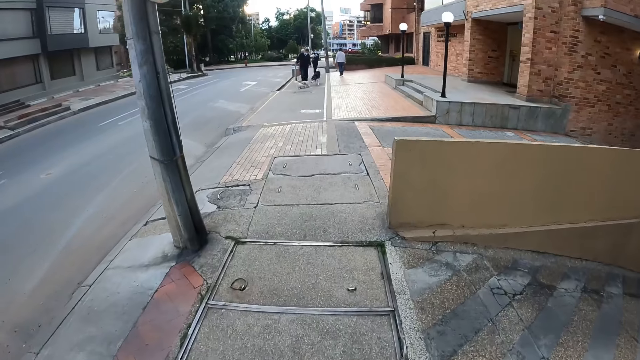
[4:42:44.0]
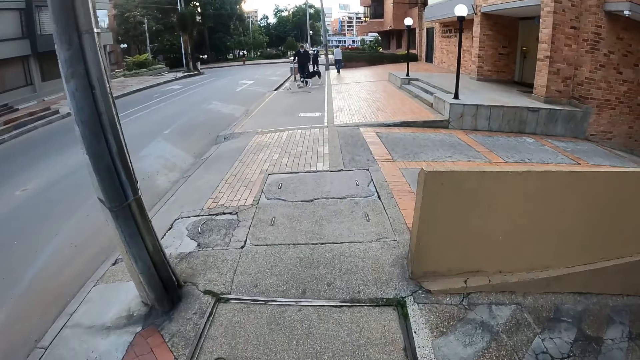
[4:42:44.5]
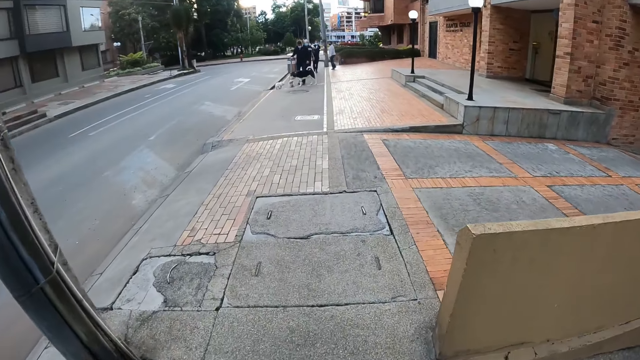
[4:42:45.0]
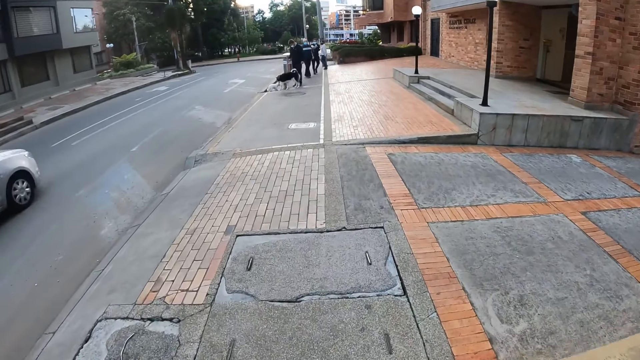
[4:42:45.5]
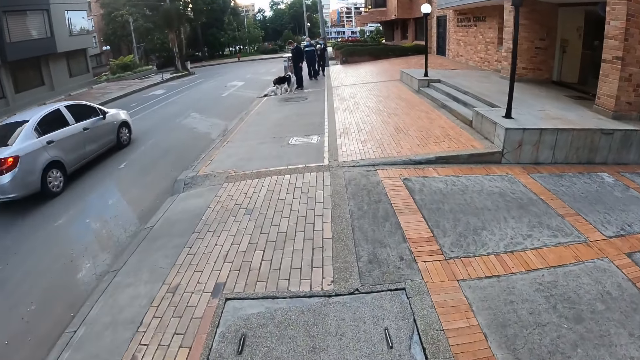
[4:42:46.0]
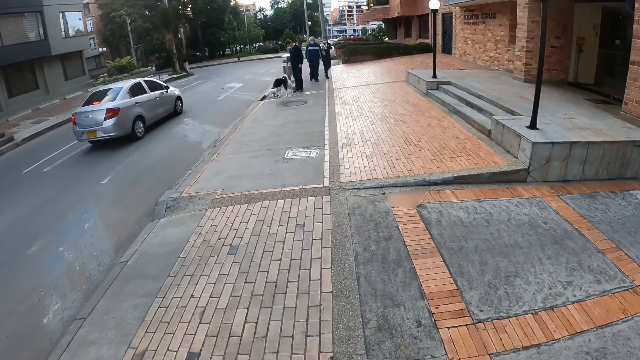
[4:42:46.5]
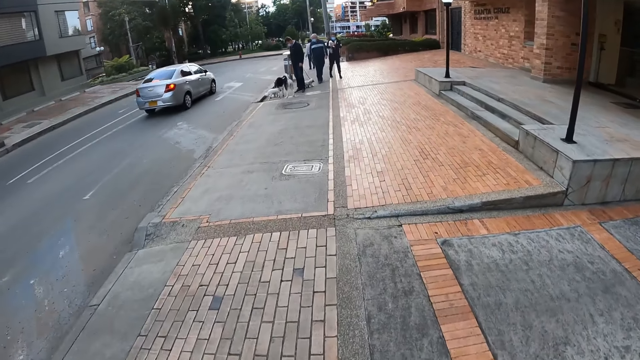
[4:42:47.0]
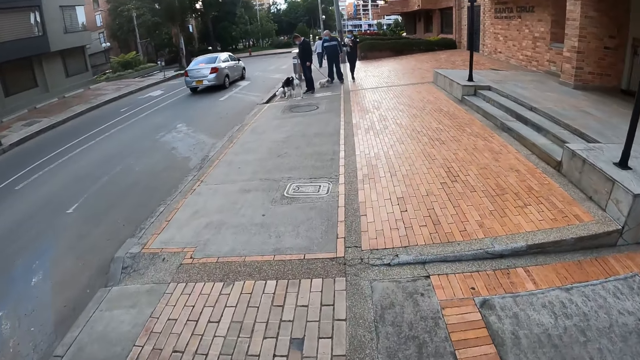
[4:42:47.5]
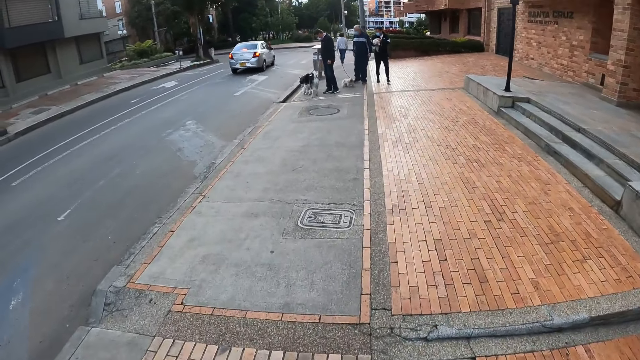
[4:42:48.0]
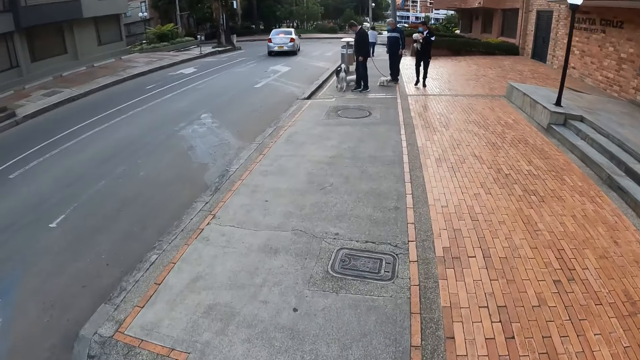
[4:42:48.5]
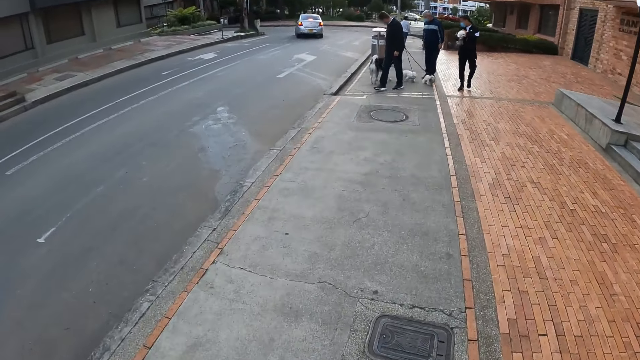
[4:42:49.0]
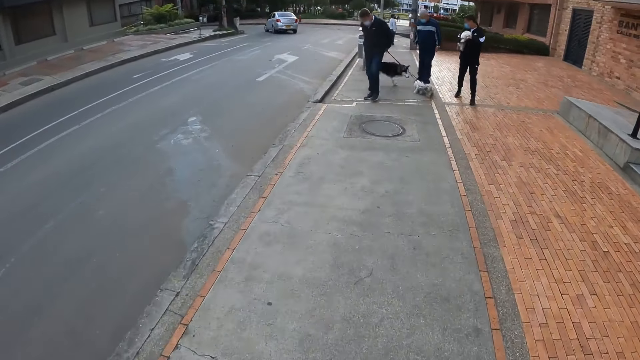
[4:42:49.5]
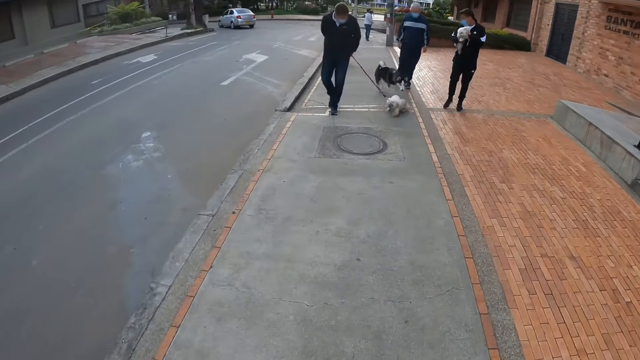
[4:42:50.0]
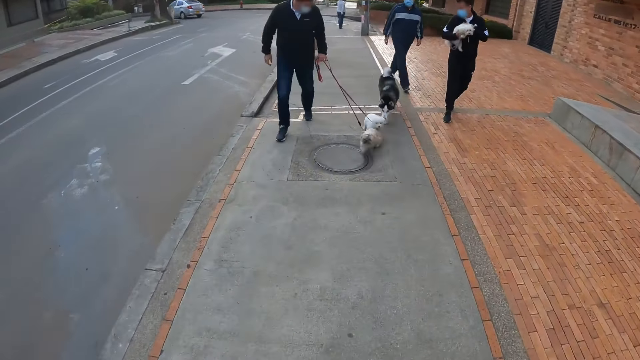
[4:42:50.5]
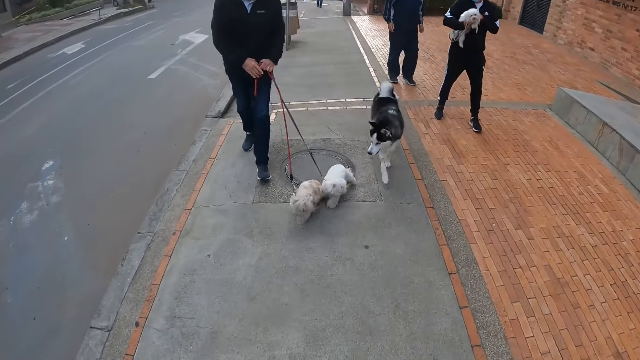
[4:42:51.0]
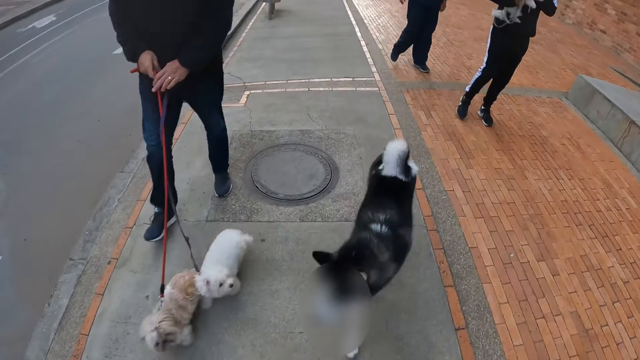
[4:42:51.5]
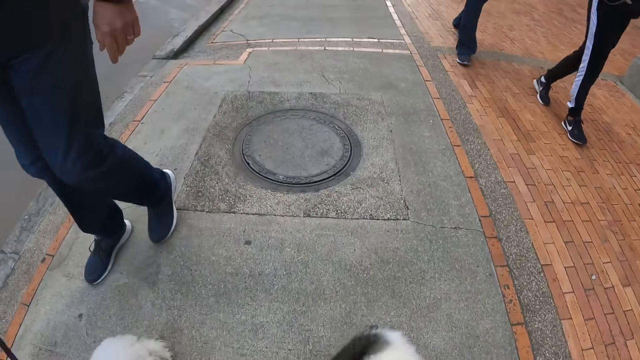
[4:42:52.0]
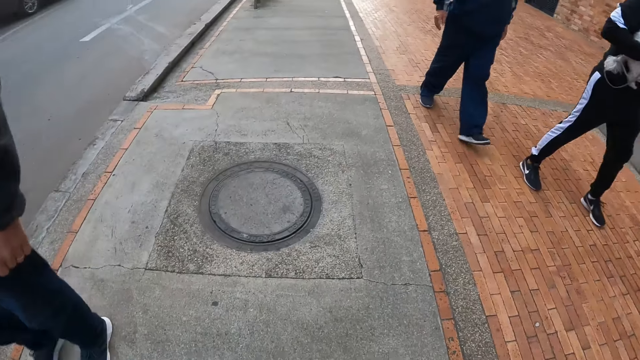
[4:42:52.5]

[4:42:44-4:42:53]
A white car drives past the camera wearer.

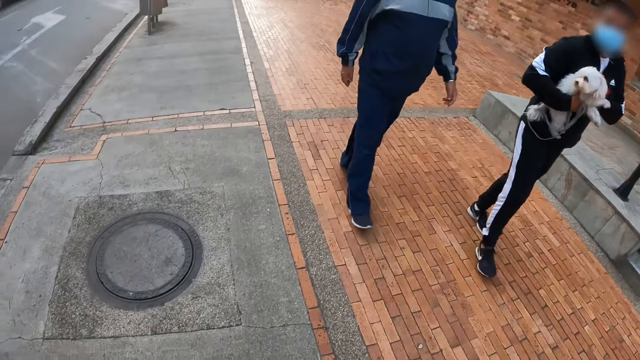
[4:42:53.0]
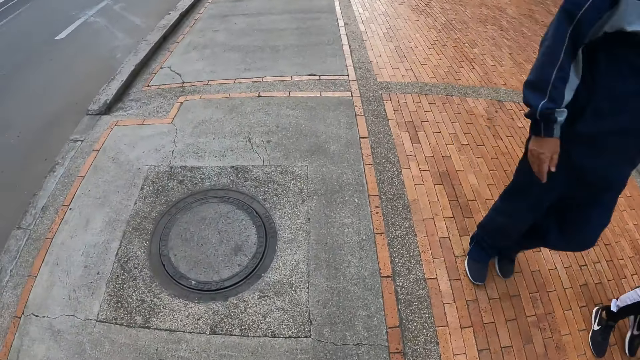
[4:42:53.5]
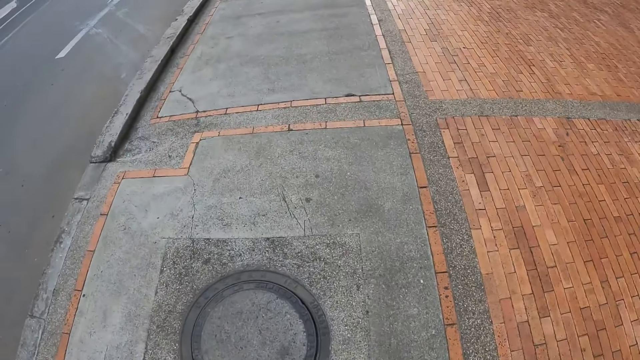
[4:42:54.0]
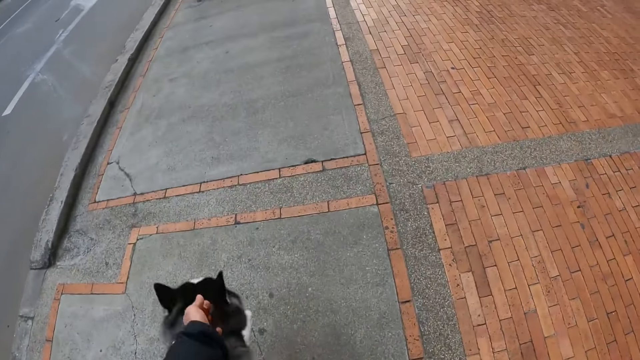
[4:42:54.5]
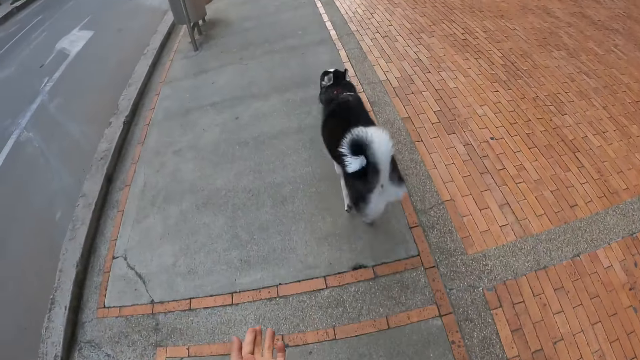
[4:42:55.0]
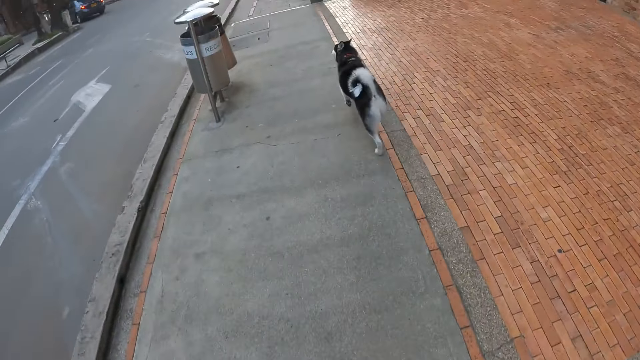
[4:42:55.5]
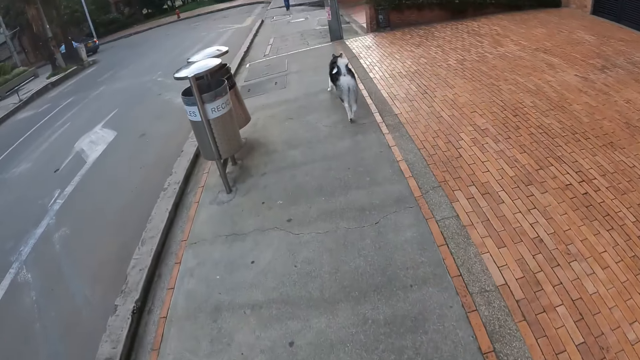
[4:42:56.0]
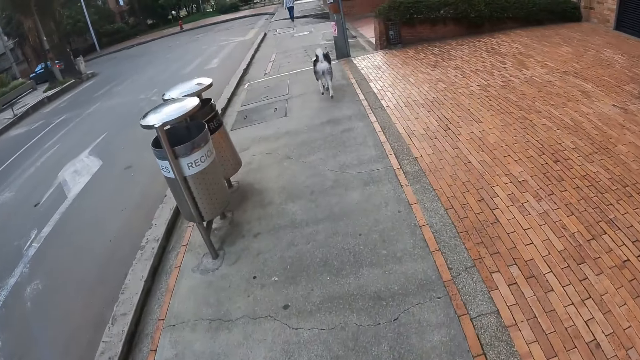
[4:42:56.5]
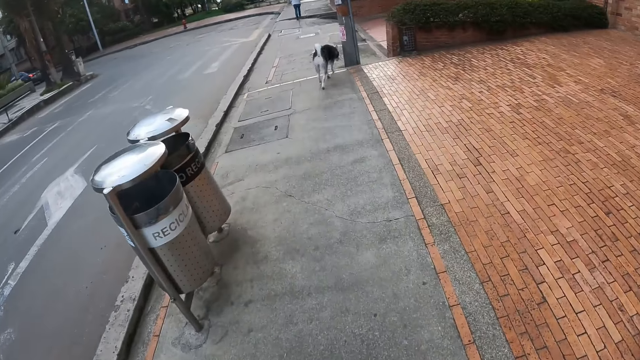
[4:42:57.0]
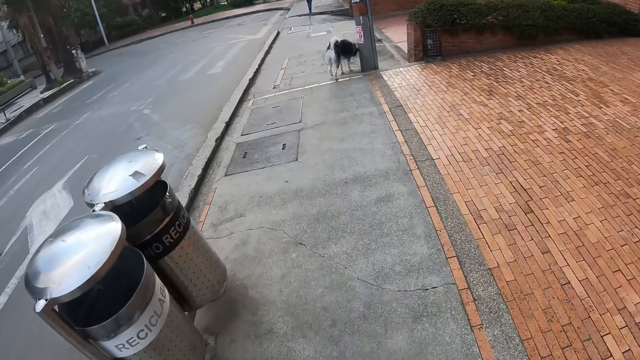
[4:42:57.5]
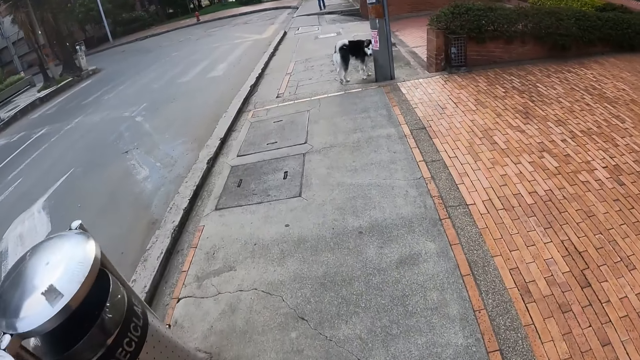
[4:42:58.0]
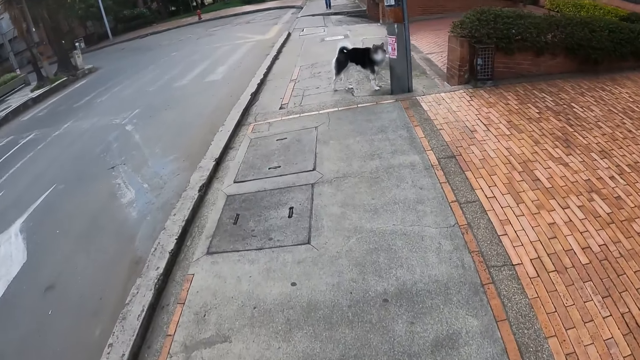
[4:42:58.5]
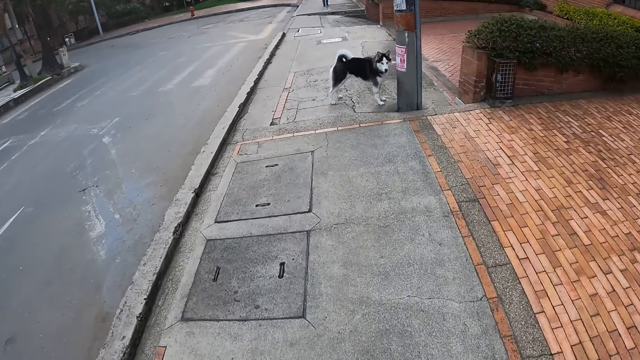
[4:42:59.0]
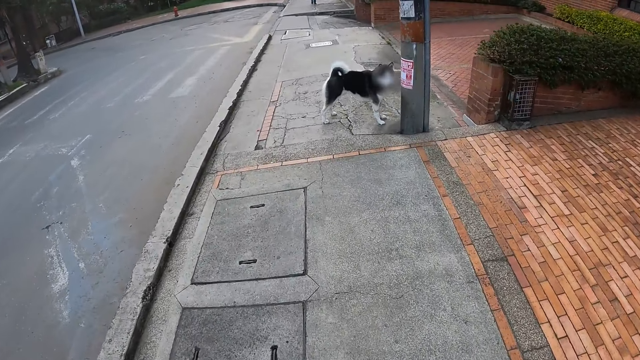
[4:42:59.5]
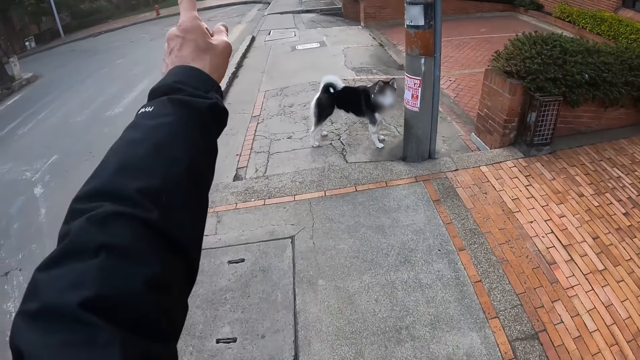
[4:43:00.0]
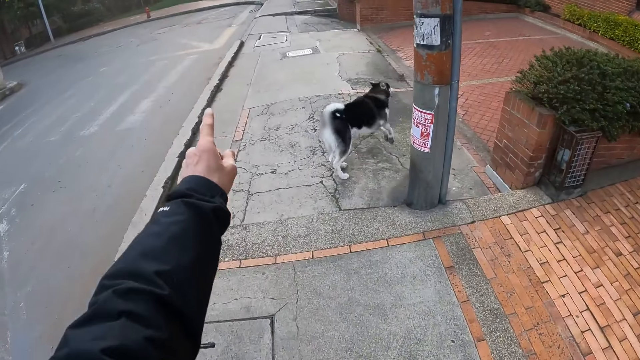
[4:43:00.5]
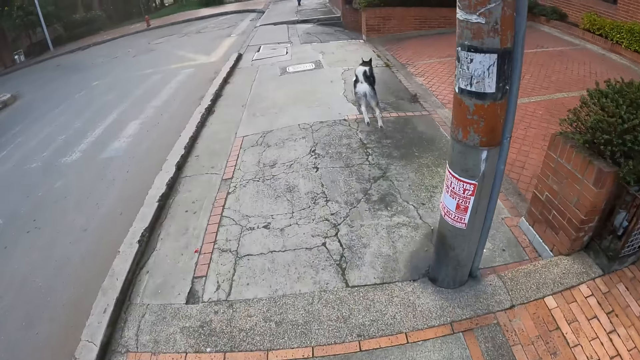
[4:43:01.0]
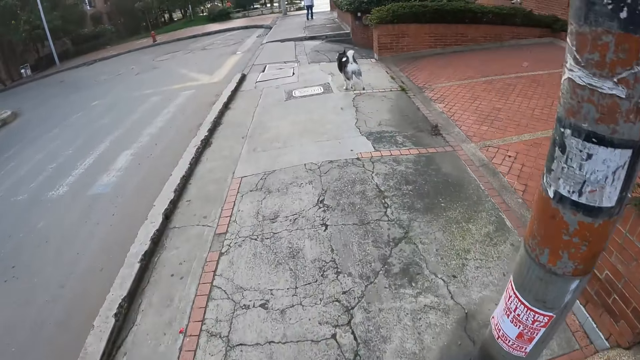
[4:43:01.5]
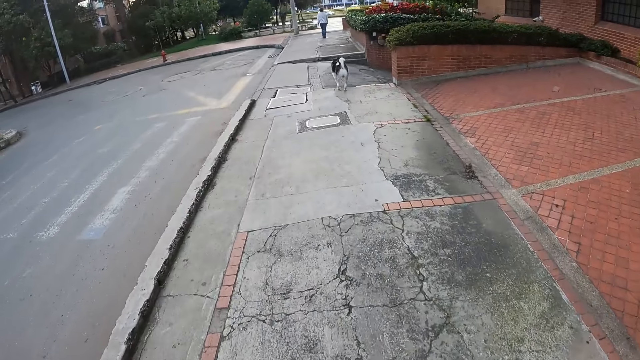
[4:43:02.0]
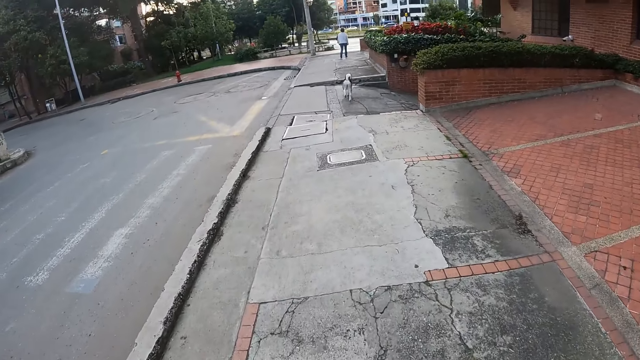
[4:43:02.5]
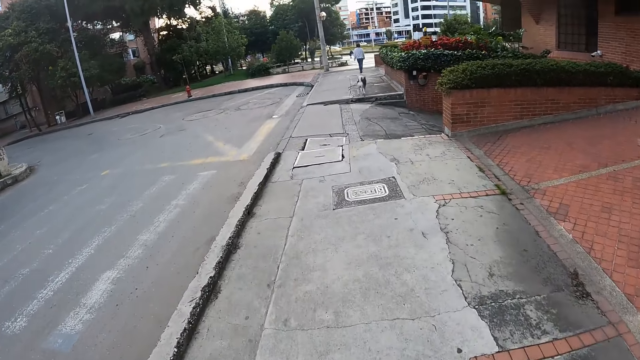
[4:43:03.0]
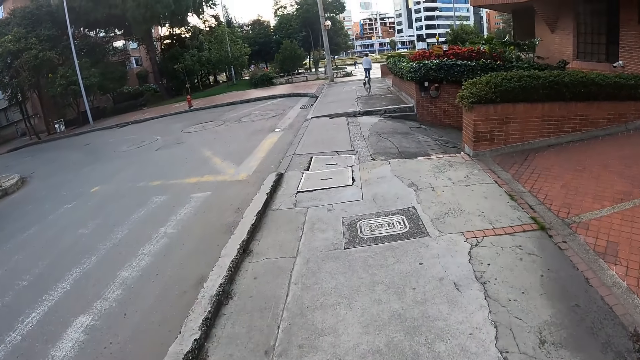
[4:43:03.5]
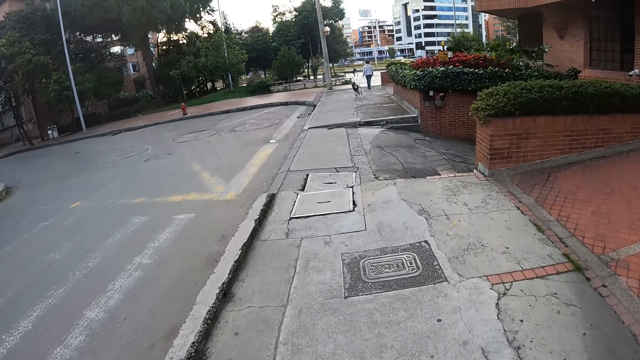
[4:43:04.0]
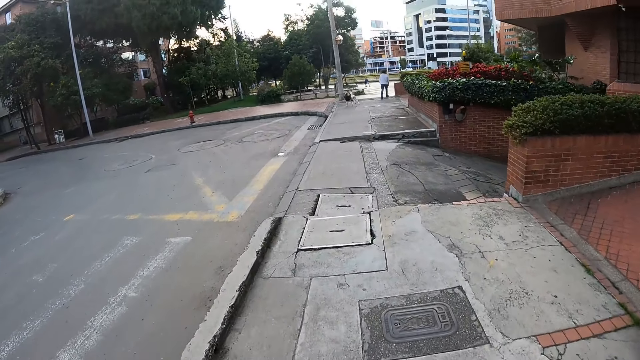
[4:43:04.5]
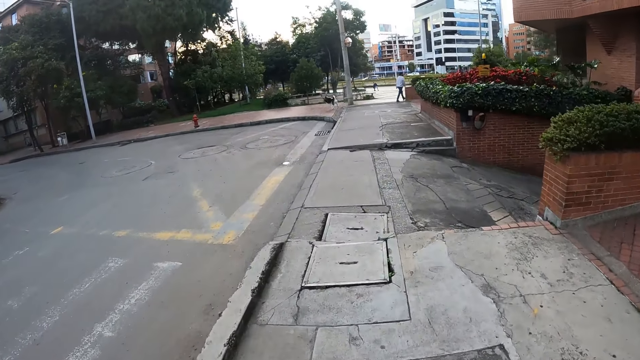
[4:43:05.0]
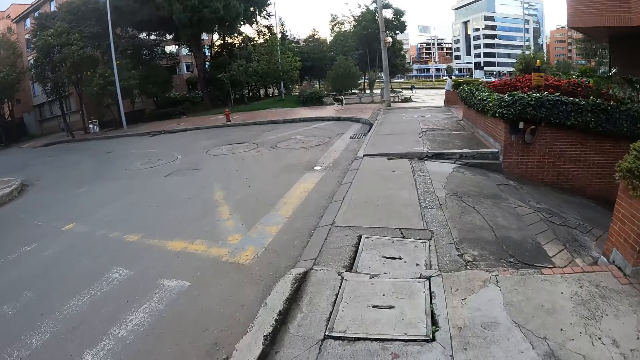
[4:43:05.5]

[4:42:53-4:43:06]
The camera wearer pushes away the dog with his left hand. He points at the dog with his left hand. He points at the road.
